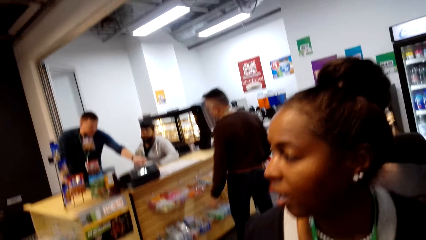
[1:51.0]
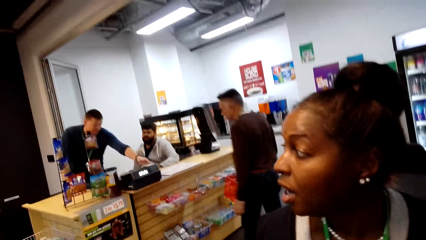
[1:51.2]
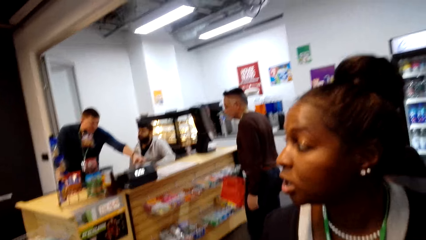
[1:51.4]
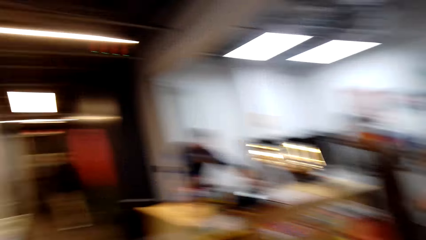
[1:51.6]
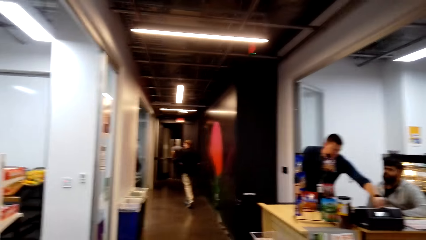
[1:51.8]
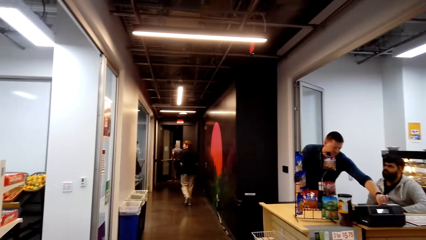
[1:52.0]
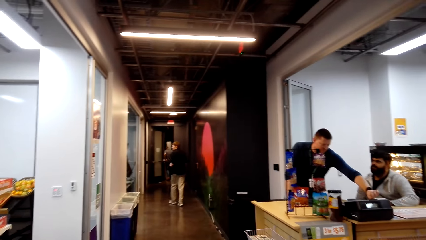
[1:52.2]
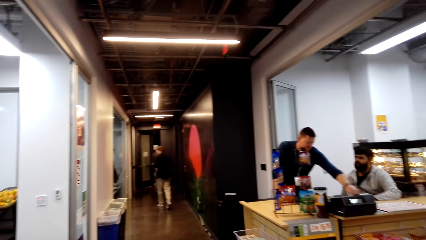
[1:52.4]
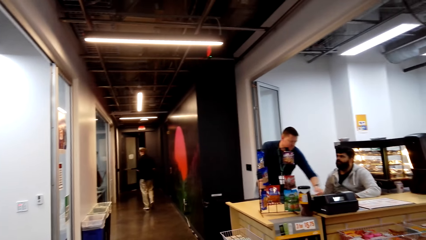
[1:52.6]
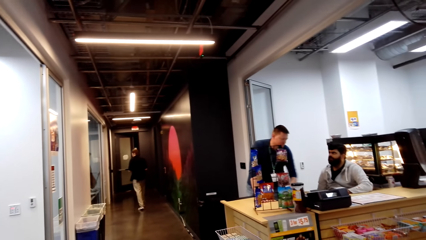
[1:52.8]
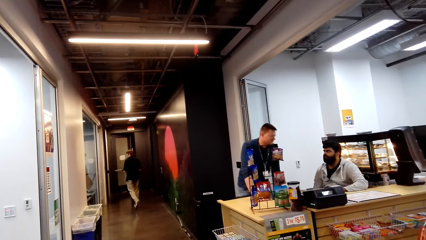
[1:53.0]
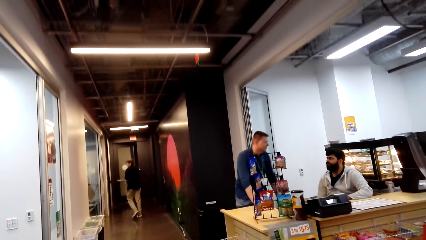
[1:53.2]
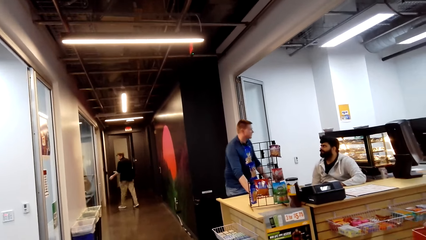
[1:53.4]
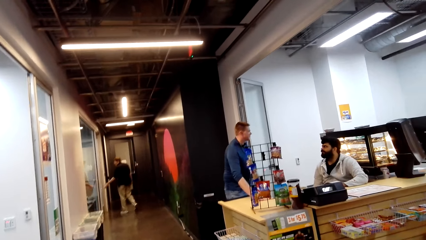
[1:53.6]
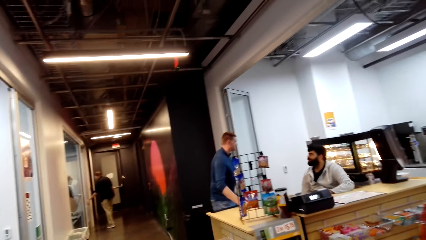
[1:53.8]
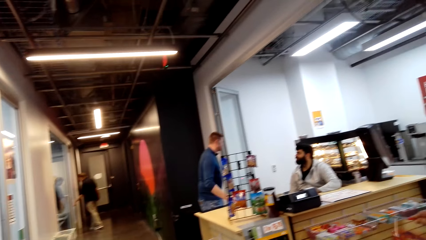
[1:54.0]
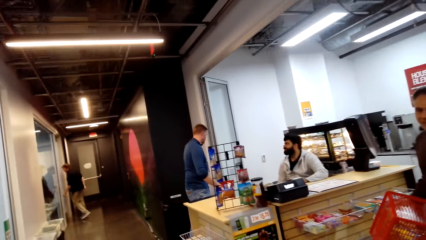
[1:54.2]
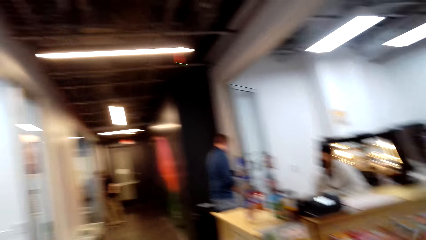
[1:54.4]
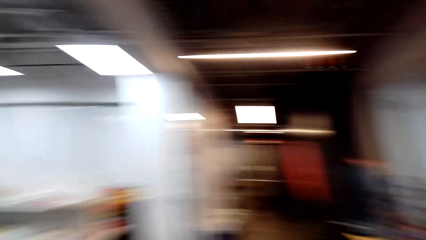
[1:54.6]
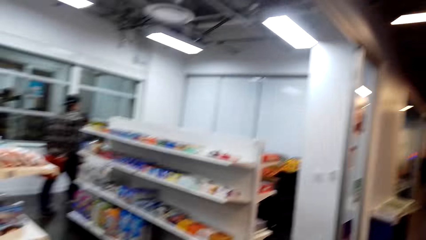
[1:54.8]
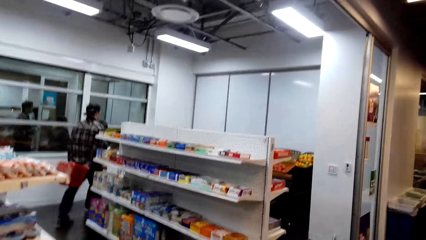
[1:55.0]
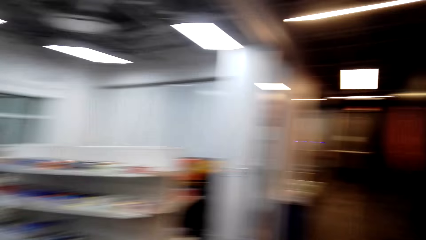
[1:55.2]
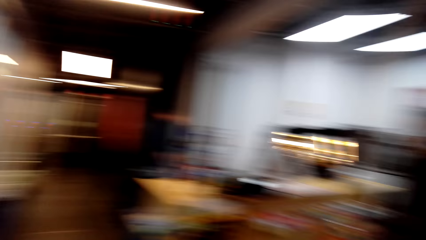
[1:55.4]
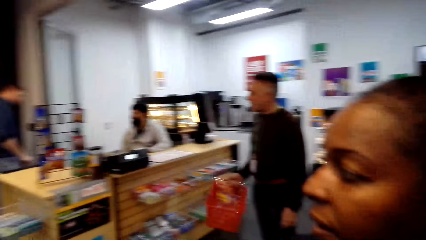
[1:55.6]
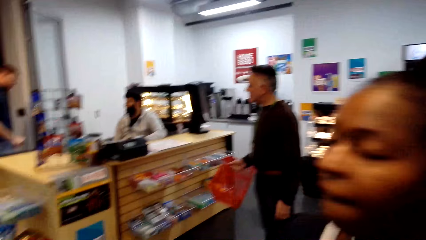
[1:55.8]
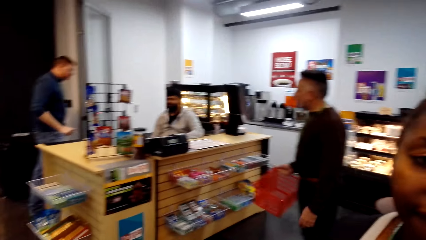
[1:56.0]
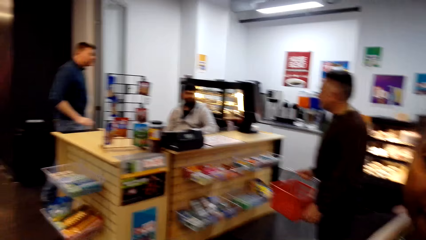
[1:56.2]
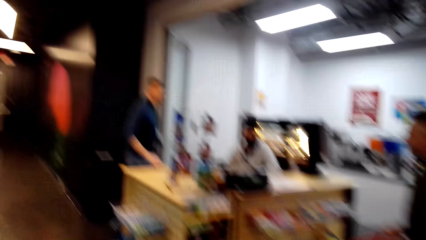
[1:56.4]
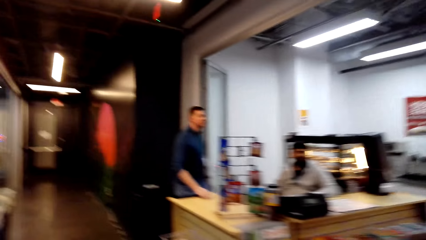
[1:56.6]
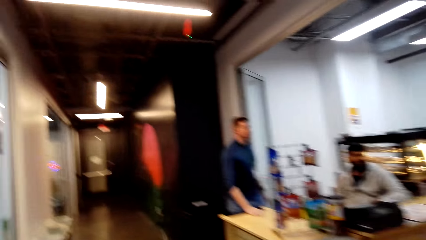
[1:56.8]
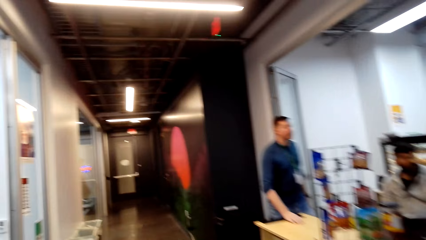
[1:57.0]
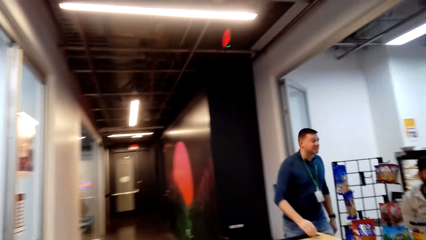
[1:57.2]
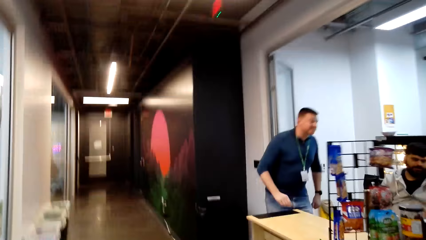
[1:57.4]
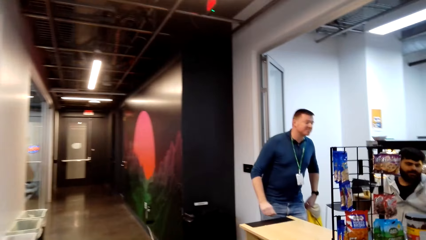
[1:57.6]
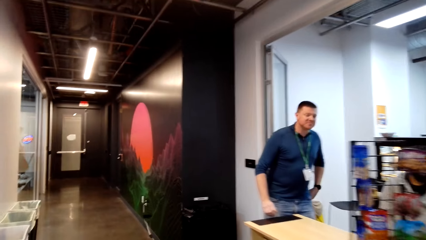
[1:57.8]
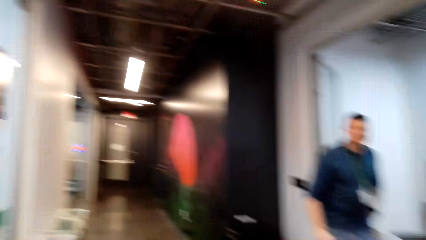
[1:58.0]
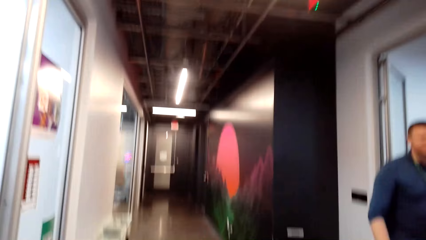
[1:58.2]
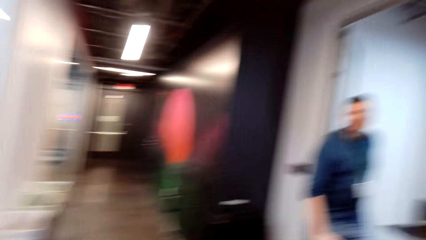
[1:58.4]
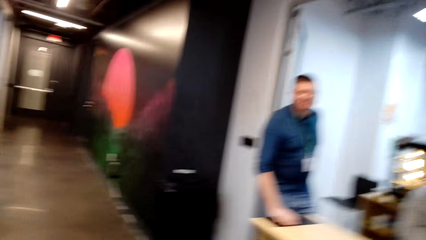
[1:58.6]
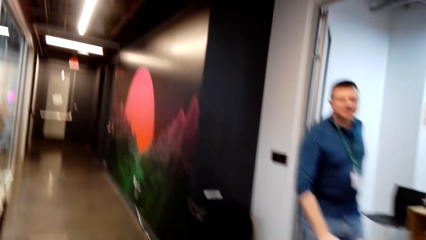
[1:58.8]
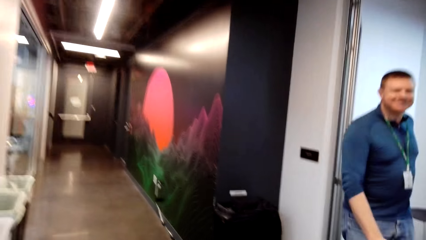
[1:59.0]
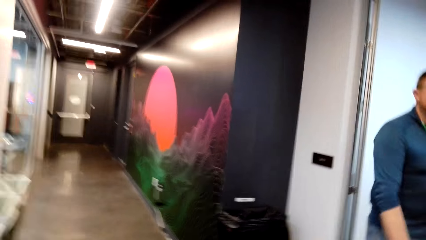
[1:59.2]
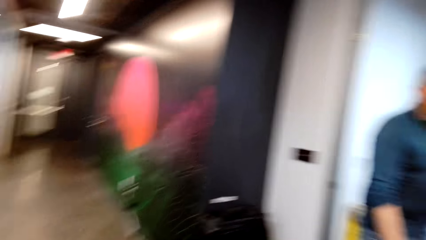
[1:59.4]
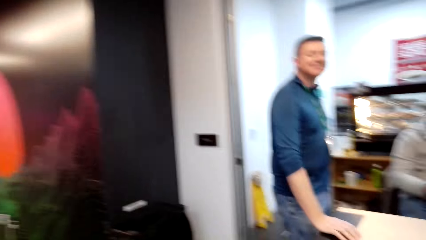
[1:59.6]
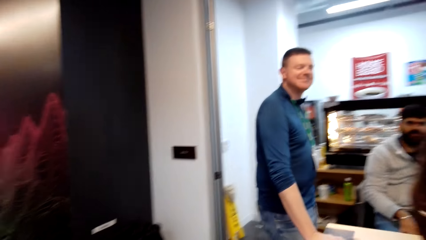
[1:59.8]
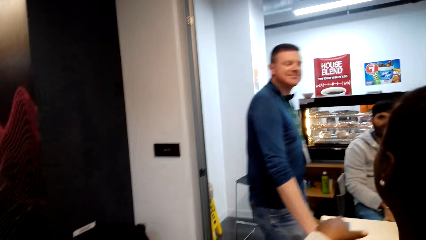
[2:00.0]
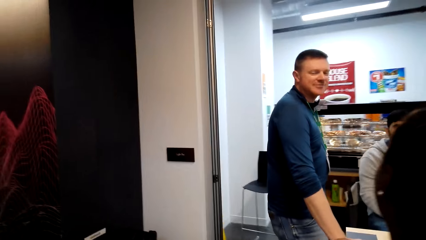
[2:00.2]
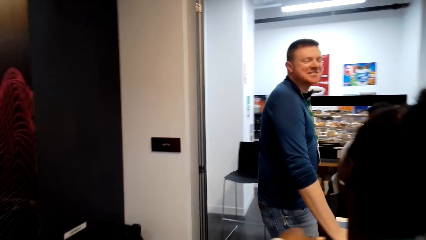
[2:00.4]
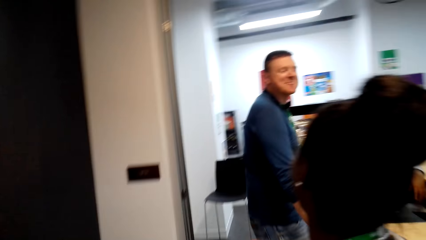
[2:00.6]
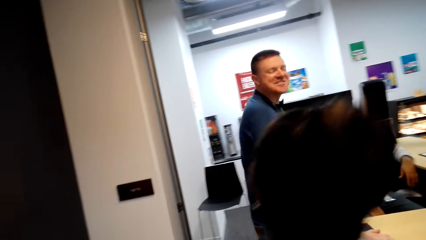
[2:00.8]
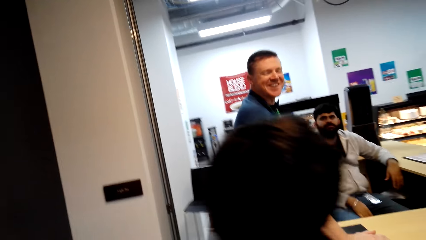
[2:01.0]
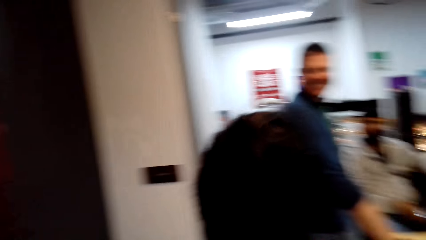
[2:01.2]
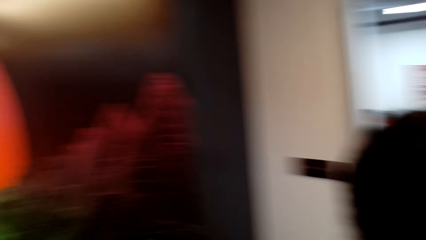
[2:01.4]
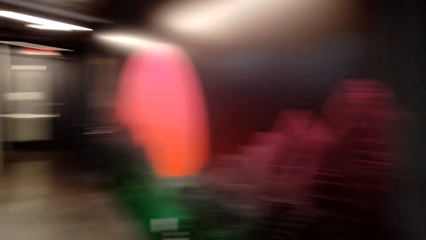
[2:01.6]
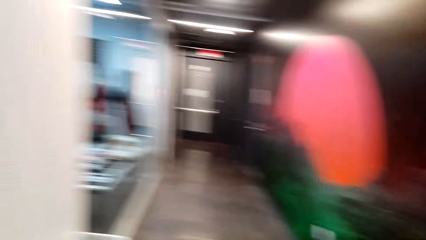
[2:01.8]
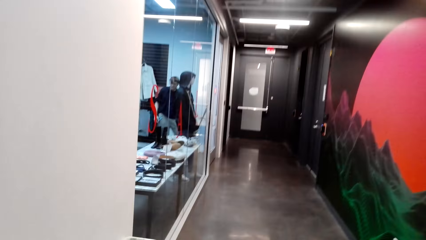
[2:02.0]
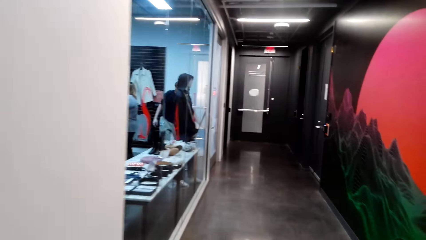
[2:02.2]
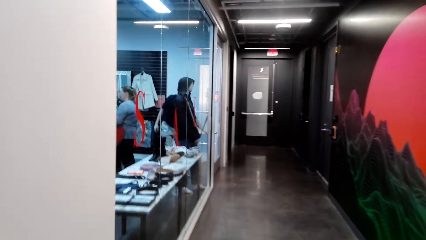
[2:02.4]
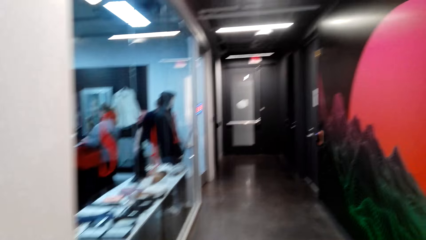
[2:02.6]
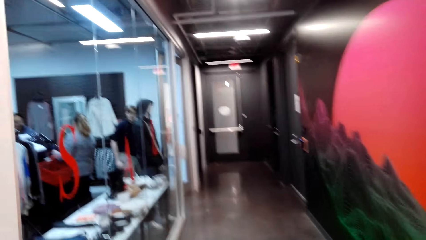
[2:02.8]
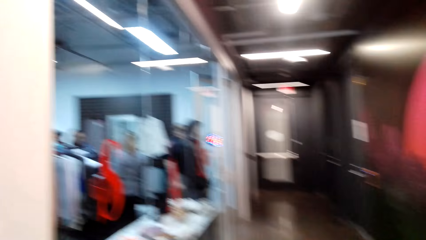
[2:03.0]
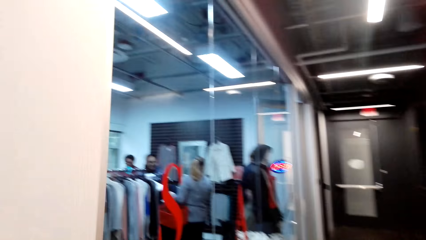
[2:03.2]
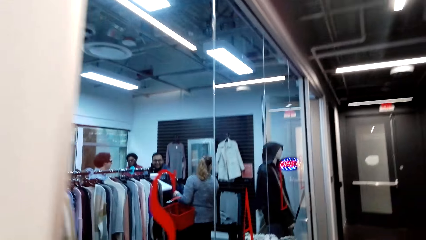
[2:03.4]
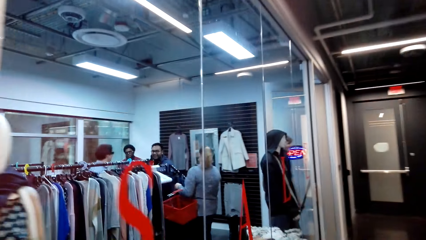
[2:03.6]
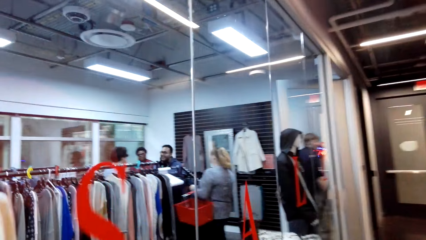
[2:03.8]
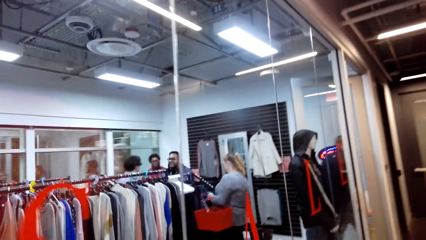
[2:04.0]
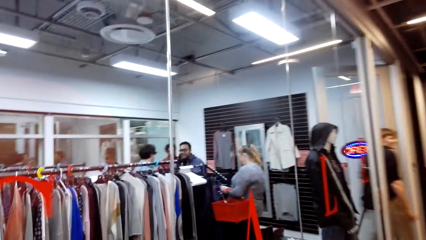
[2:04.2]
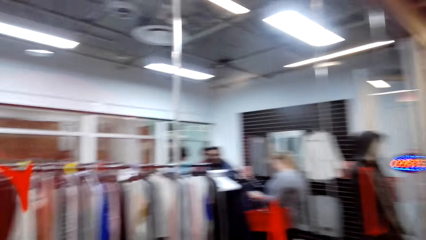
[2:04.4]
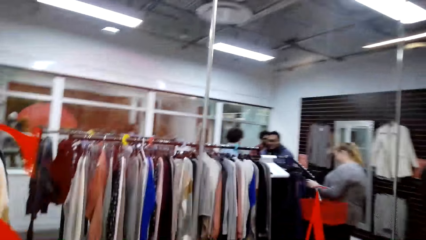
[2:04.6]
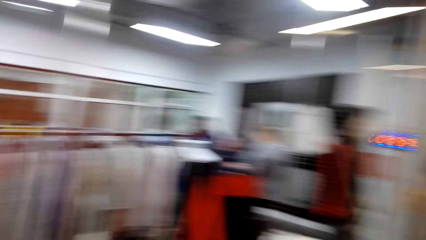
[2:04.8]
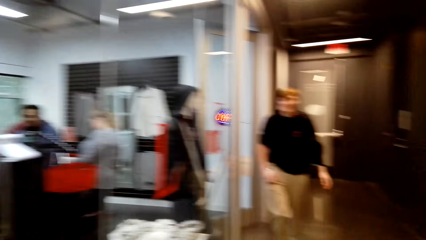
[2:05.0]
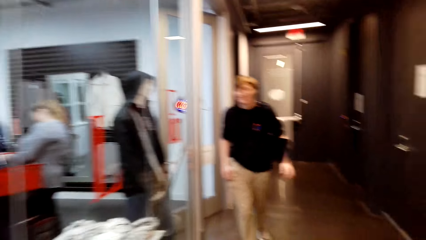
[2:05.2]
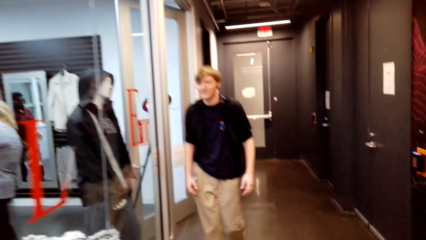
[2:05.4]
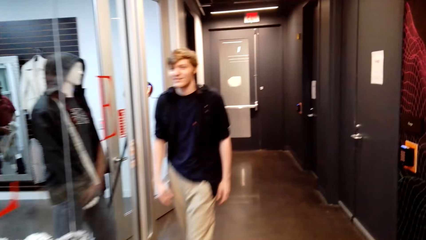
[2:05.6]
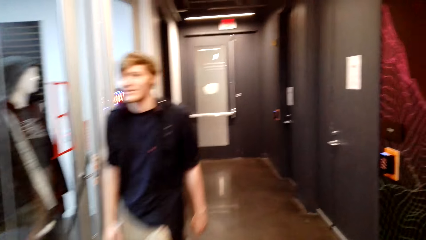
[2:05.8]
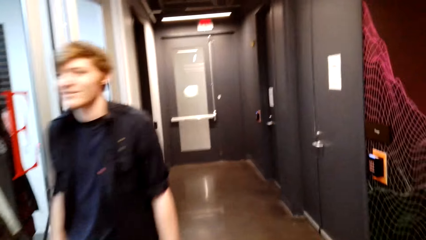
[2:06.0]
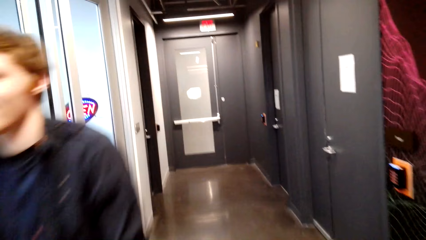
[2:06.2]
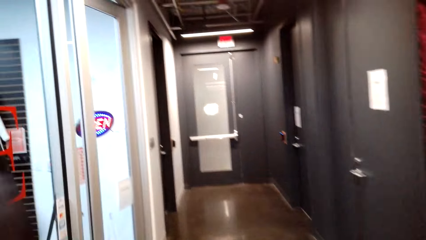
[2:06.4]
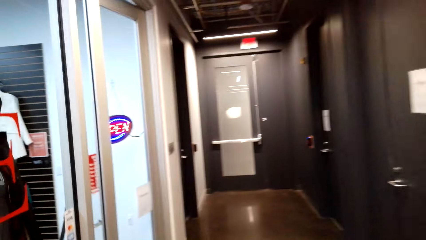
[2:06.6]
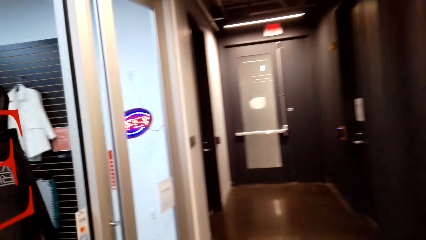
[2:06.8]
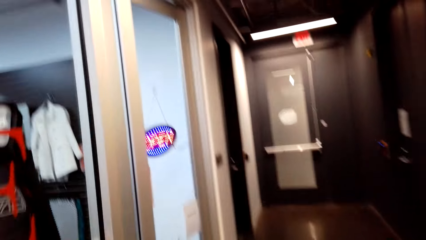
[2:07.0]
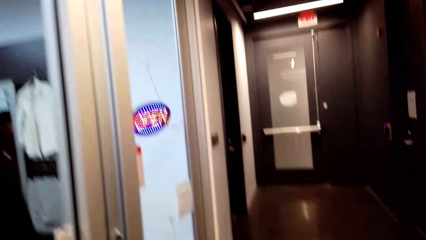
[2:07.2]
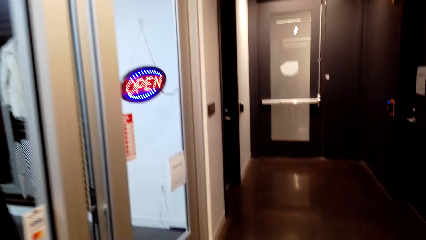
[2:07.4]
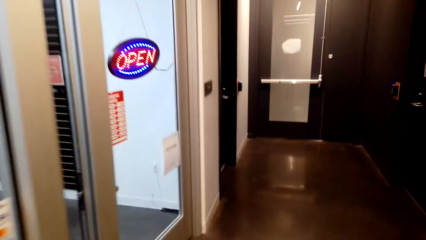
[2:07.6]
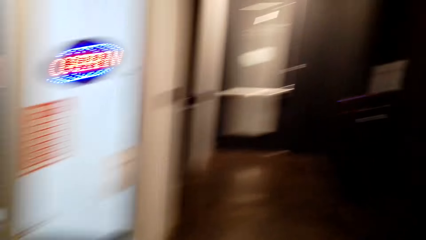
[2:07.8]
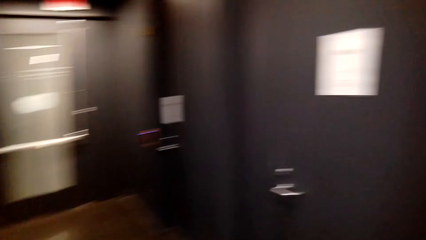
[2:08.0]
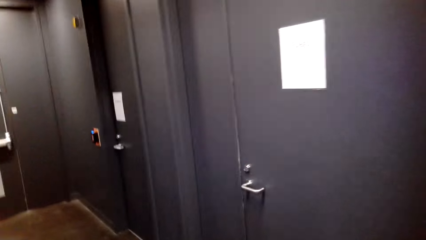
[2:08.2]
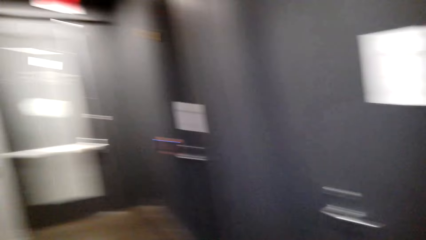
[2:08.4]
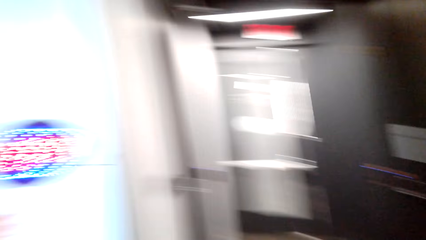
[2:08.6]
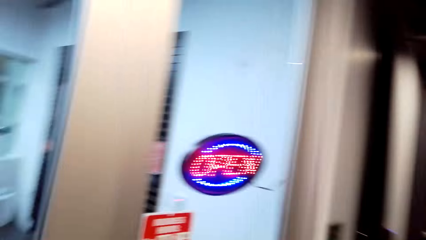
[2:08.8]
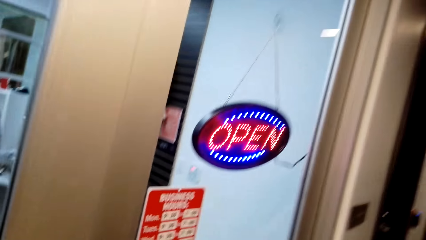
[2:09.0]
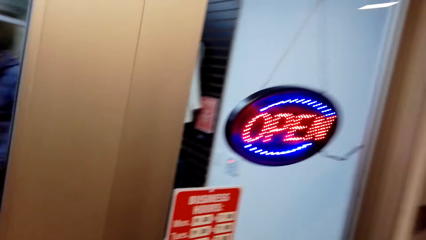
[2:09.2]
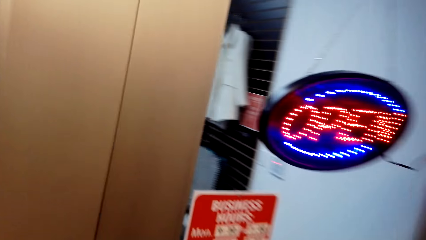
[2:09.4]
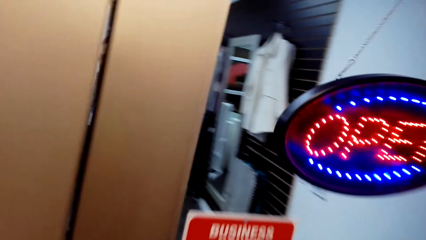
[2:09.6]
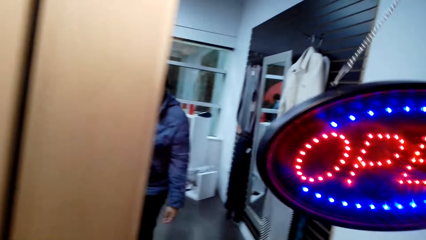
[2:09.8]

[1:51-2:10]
The camera wearer stares around the mall. They dialogue with a lady. They walk around the mall. The lady walks in the store.
